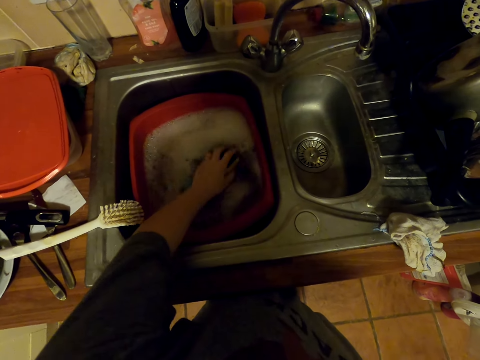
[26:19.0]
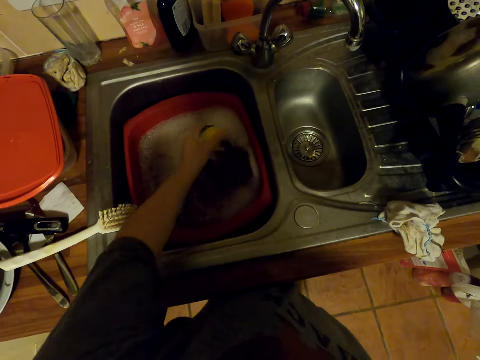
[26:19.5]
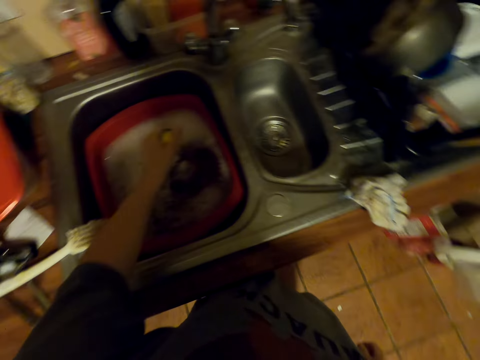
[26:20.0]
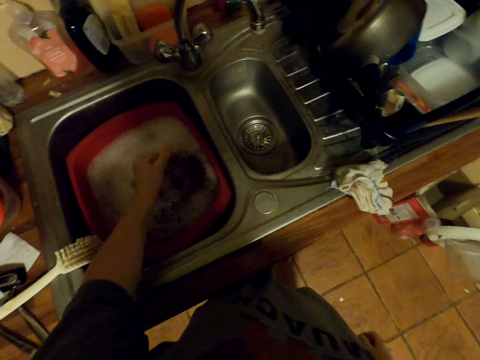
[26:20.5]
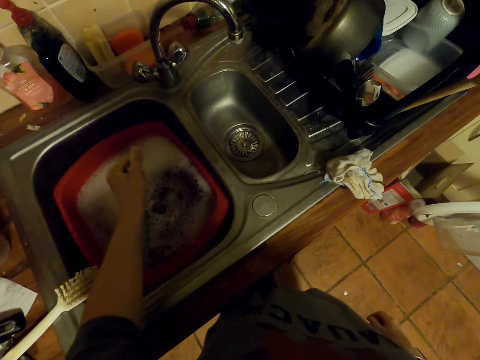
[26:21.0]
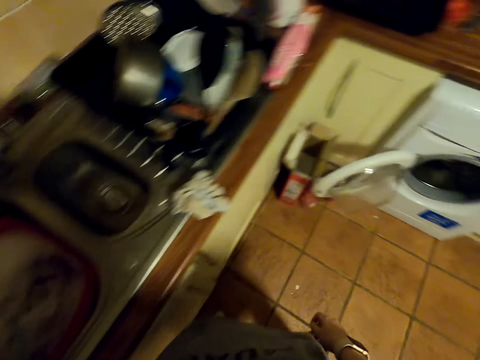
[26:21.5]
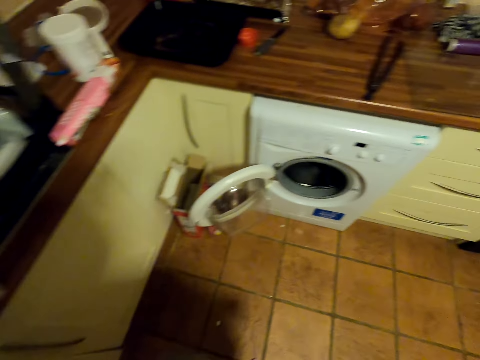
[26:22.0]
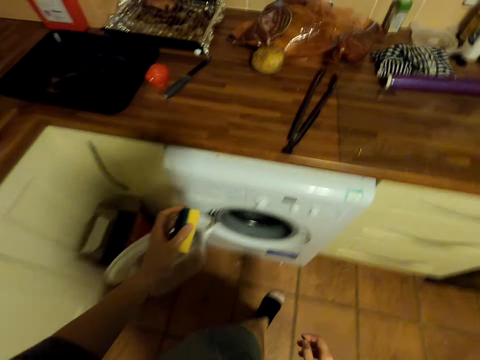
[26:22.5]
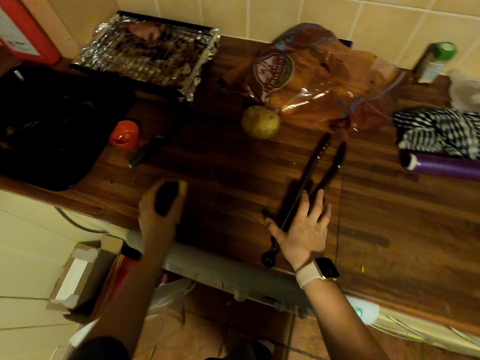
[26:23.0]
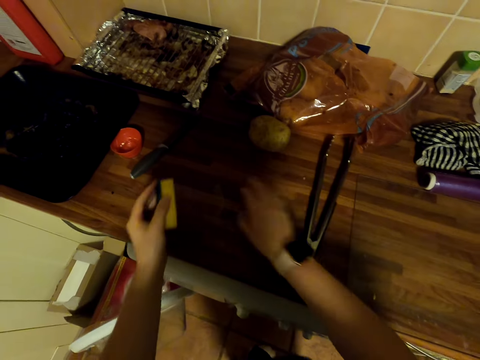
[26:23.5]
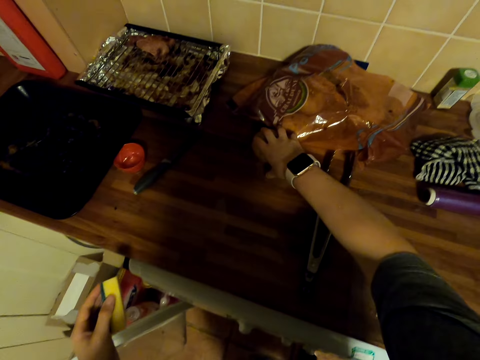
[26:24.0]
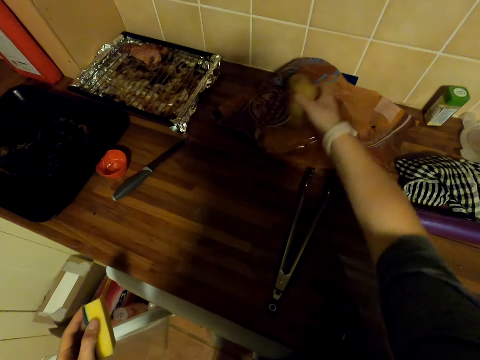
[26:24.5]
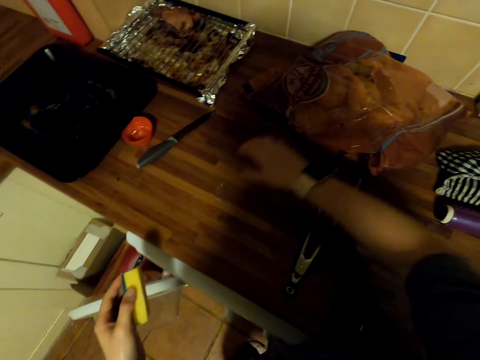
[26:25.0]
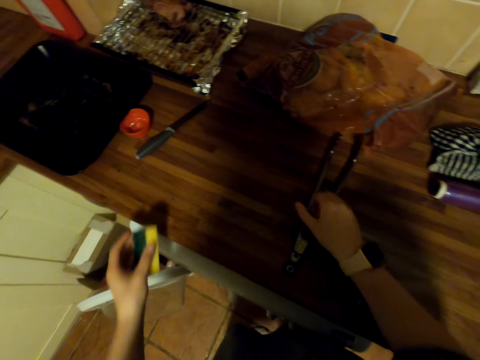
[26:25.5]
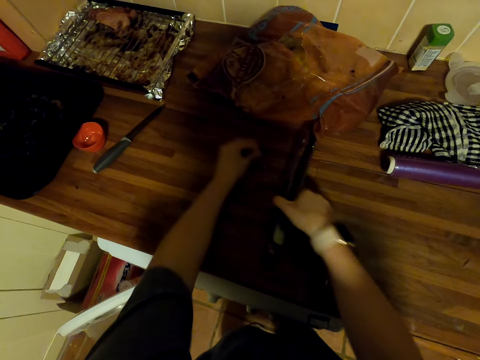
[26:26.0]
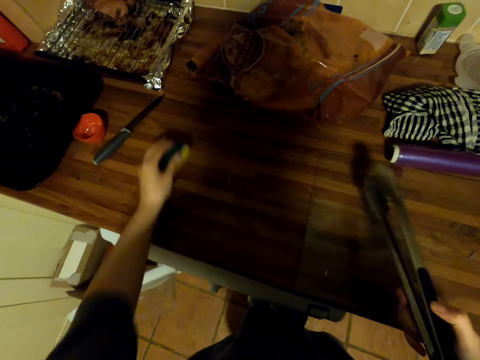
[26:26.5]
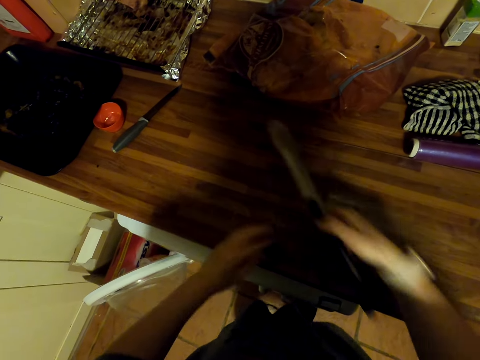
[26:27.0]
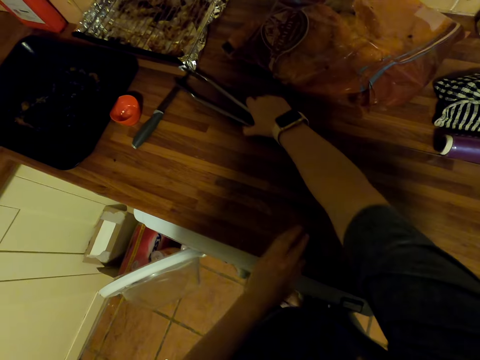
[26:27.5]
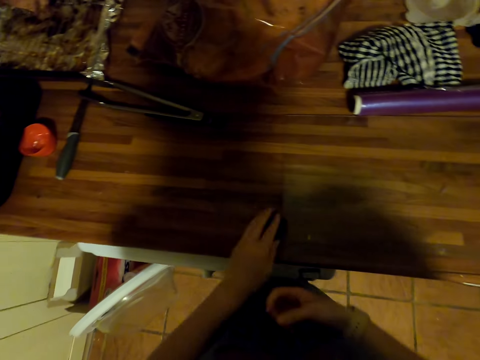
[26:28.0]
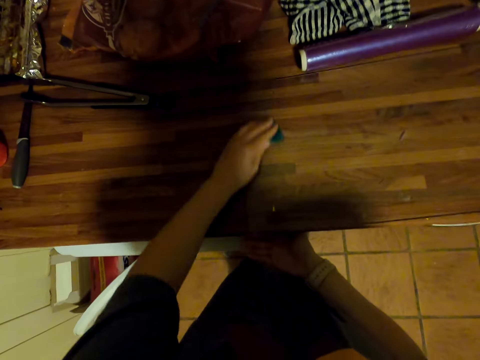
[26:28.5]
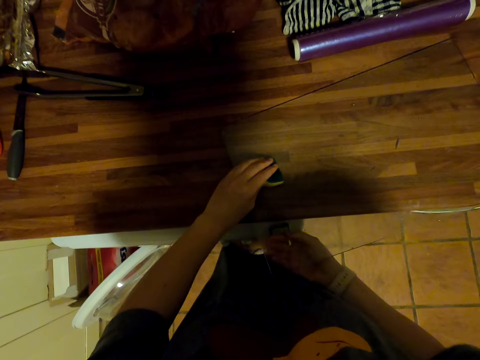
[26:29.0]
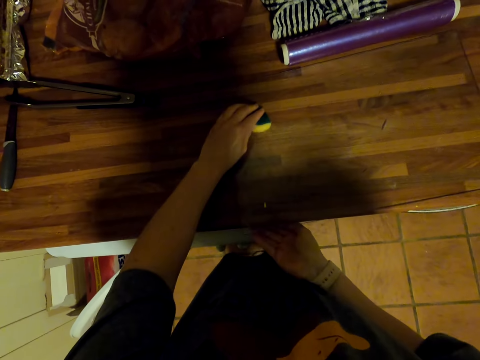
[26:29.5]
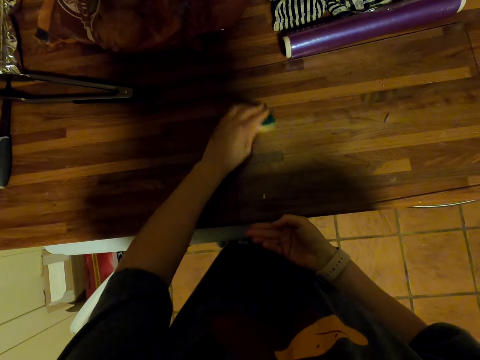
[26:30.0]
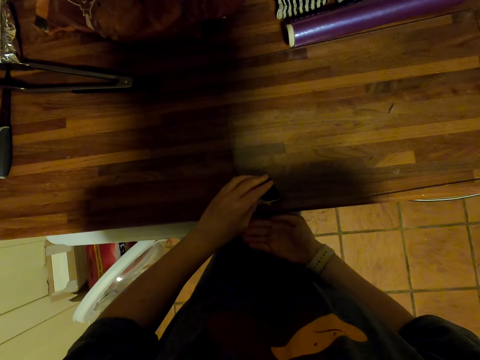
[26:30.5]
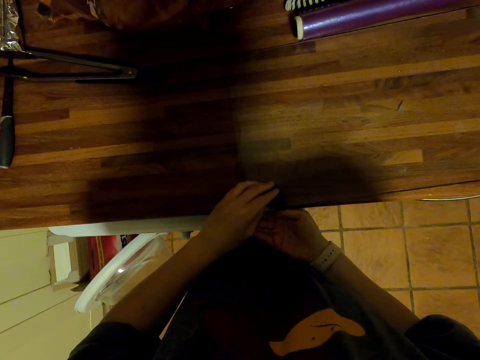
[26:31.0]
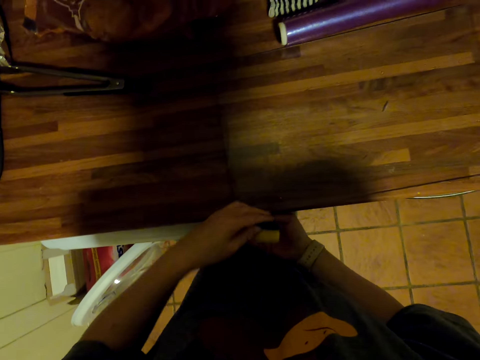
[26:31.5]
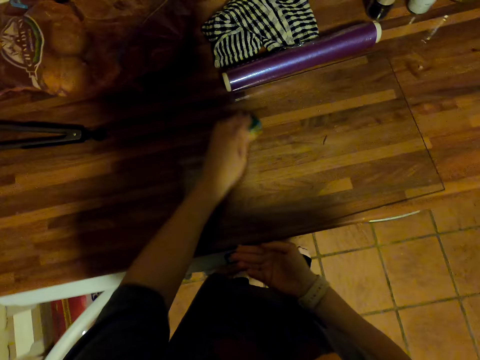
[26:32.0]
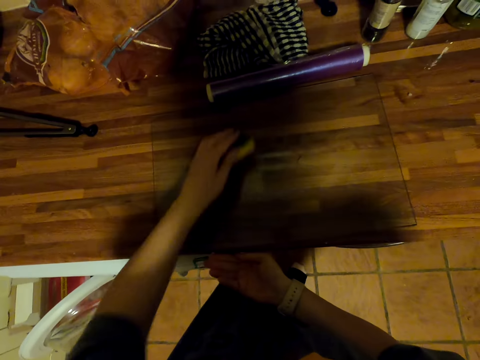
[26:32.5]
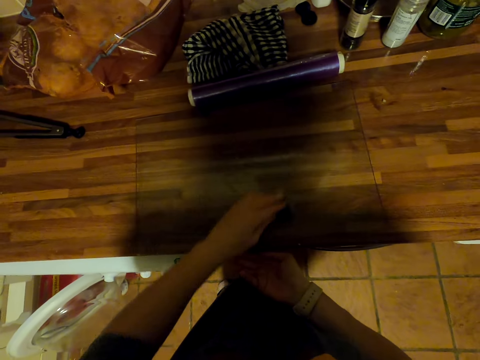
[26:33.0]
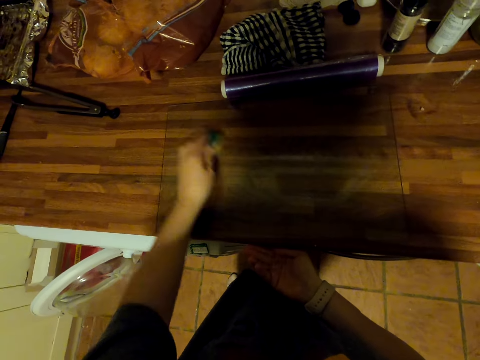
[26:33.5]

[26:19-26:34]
The camera wearer dips a dish sponge in water. They walk around. They clear the countertop. They move tongs on the countertop. They pick a potato on the countertop, put the potato in a paper. They pick something on the countertop. They wipe the countertop with the dish sponge. They pick the tongs on the countertop, put the tongs on the countertop. They wipe the countertop with the dish sponge. They wipe the glass with the dish sponge.

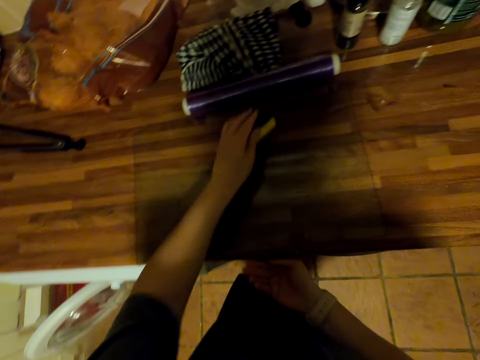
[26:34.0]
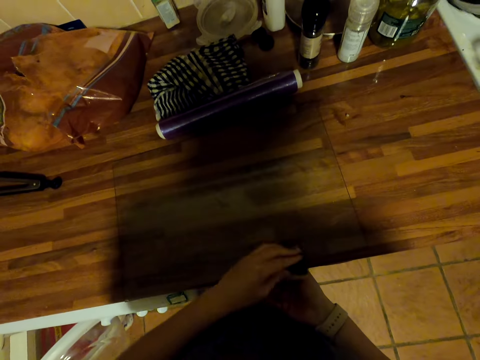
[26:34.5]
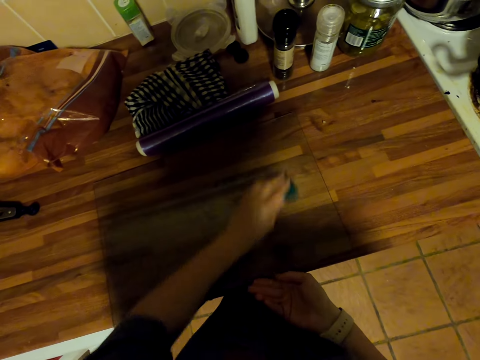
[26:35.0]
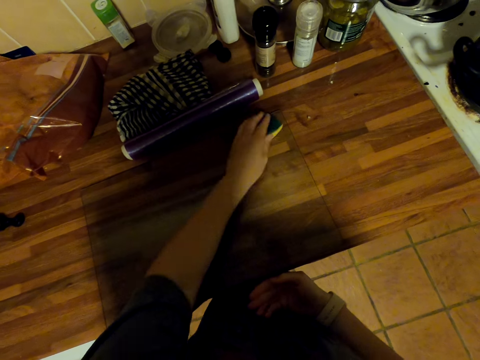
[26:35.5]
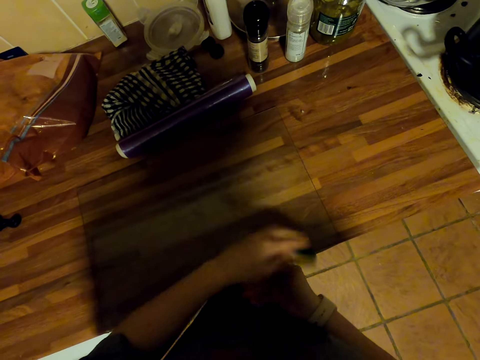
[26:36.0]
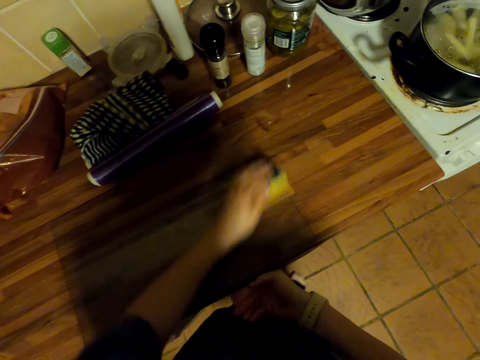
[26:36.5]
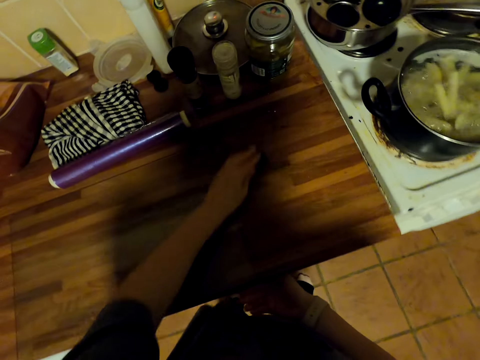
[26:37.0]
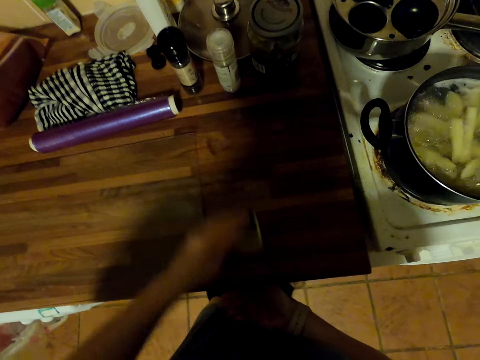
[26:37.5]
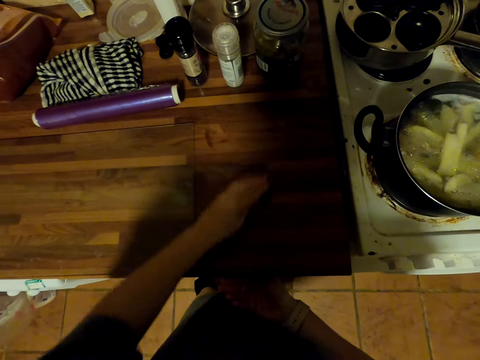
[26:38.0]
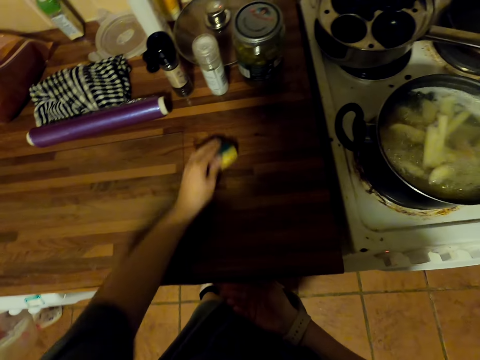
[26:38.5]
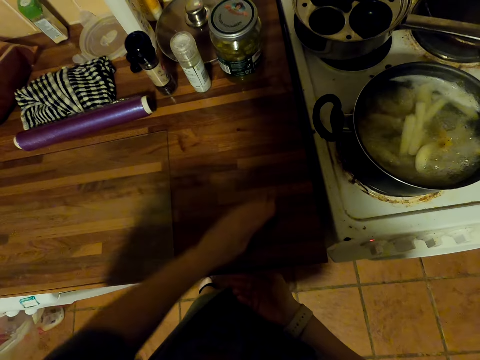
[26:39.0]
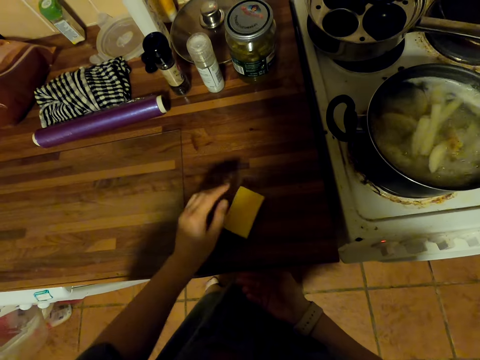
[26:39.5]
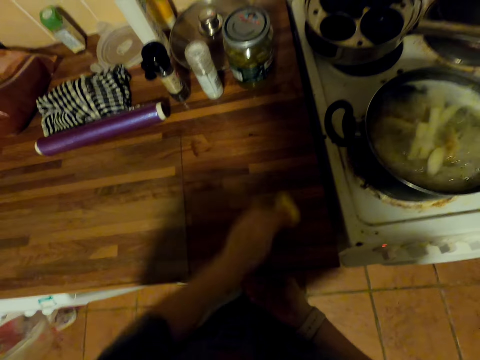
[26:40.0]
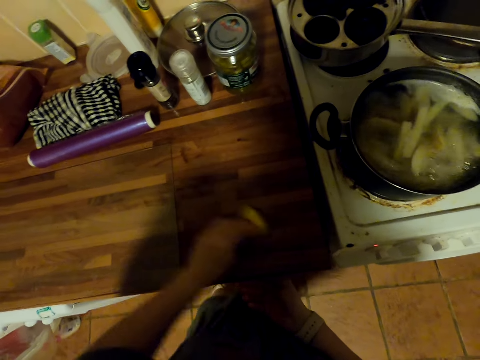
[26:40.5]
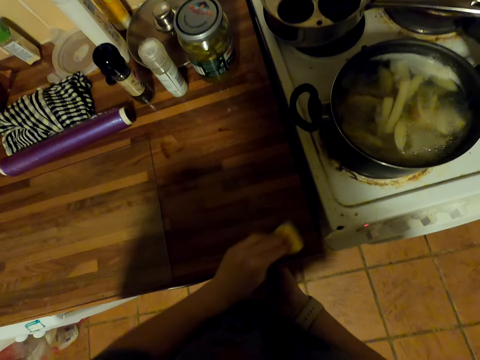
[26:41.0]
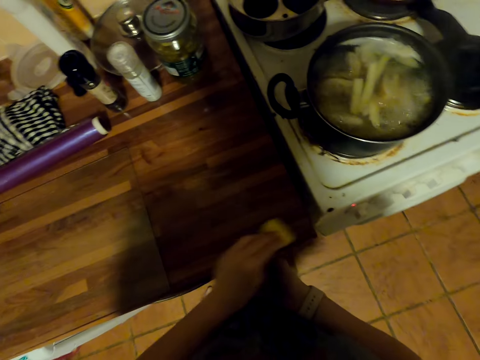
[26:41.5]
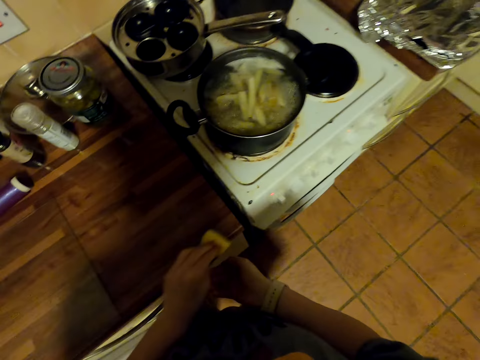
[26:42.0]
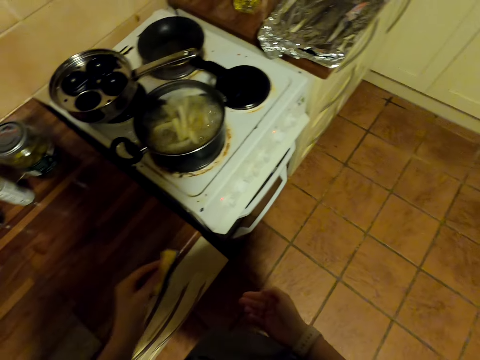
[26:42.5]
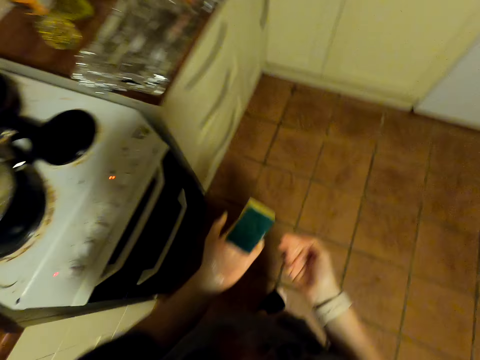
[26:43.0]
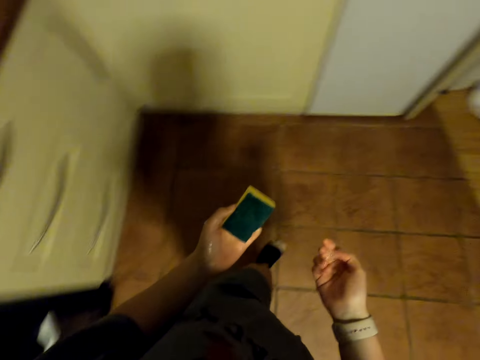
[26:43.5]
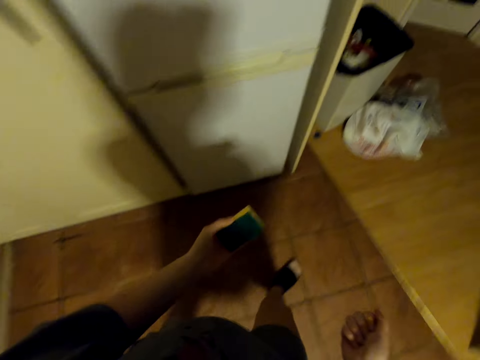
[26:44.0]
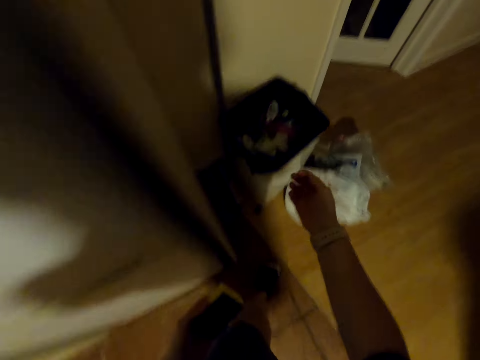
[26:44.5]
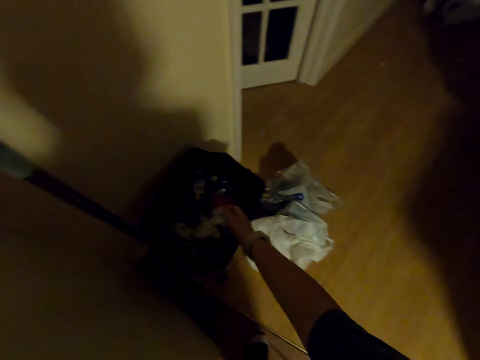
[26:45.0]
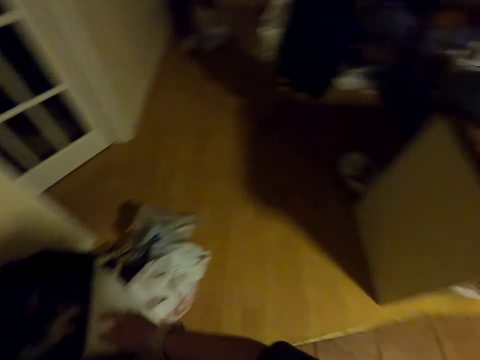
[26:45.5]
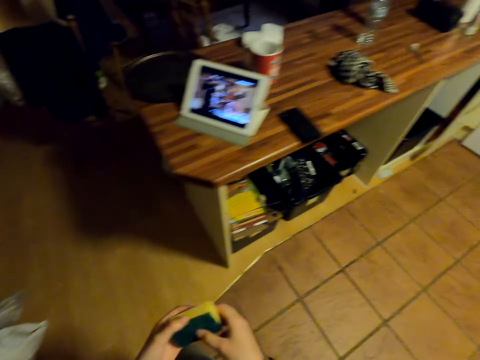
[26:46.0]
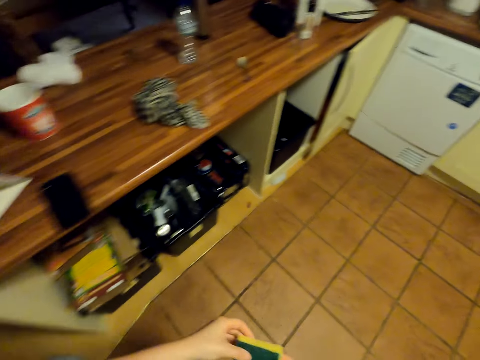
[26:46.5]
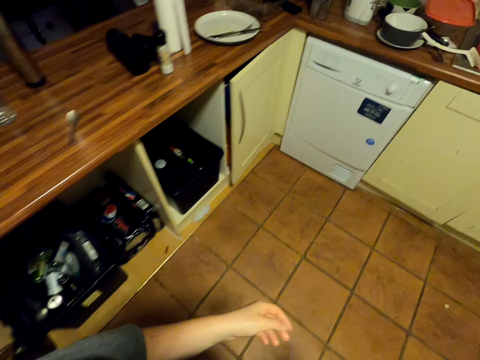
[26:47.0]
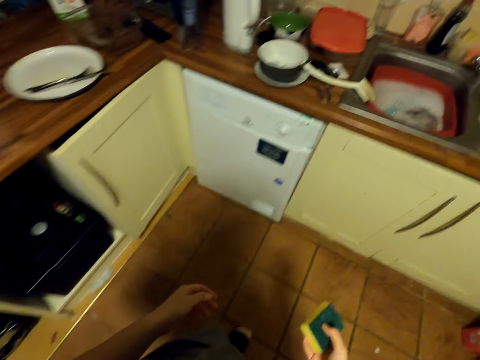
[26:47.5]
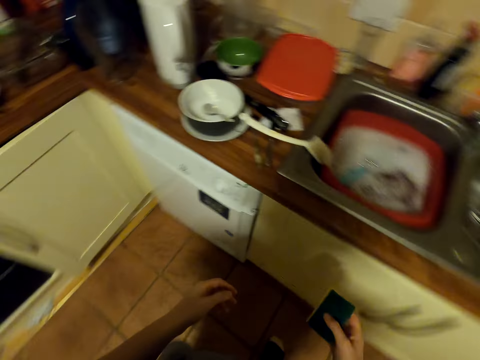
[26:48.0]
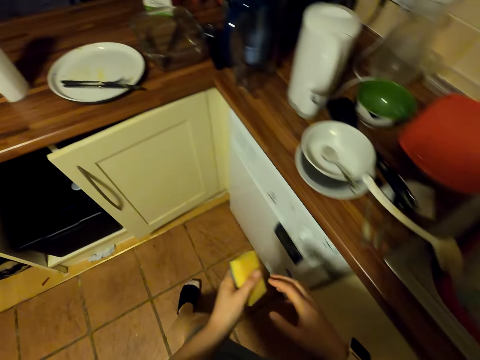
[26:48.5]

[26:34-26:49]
The camera wearer wipes the countertop with a dish sponge. They walk in the kitchen. They throw something in the trash bin. They walk in the kitchen.
